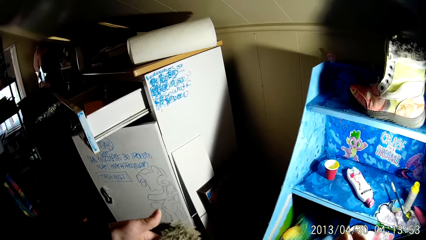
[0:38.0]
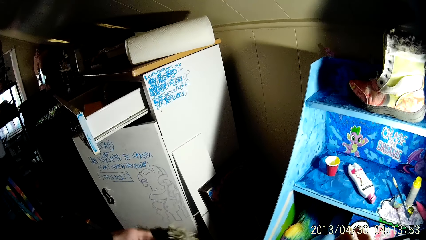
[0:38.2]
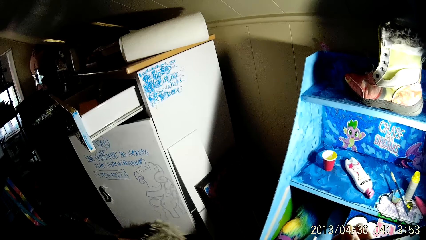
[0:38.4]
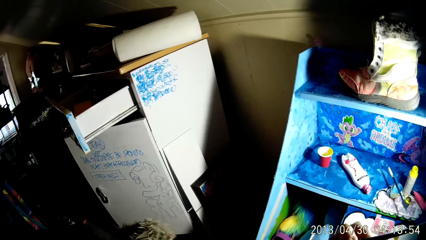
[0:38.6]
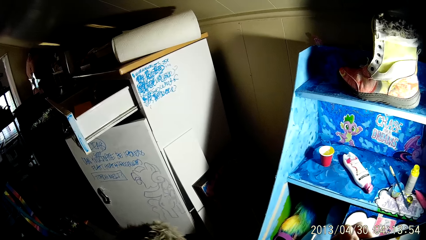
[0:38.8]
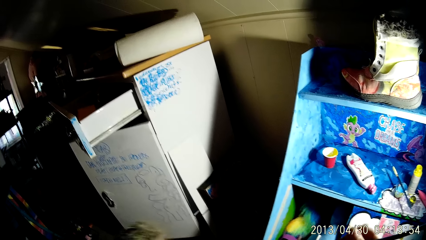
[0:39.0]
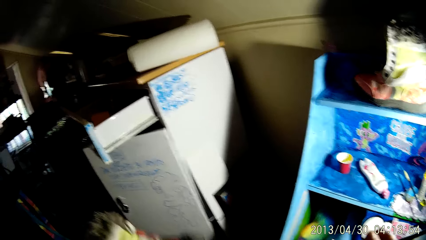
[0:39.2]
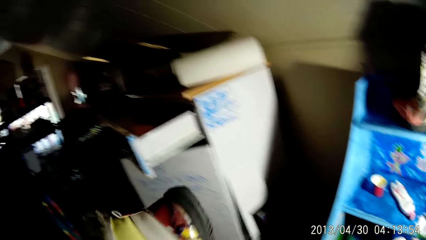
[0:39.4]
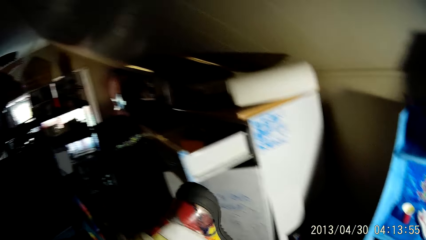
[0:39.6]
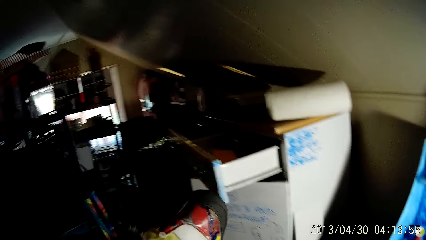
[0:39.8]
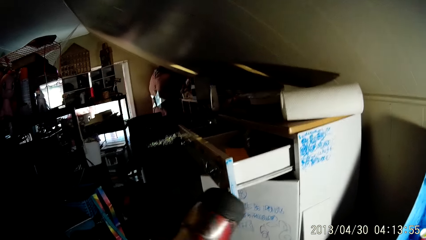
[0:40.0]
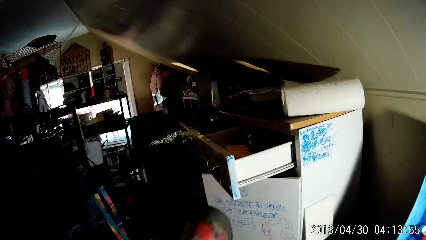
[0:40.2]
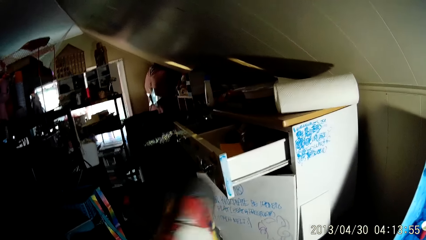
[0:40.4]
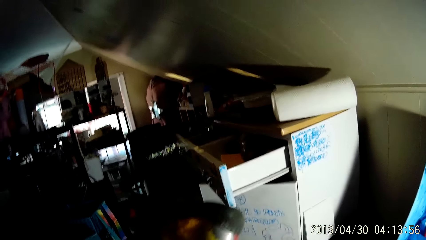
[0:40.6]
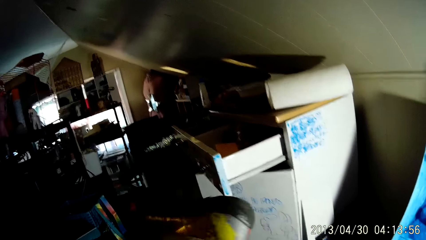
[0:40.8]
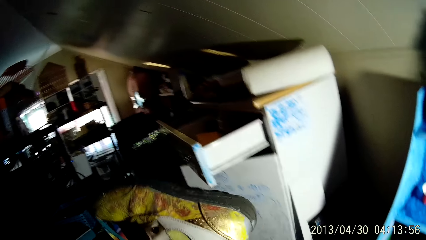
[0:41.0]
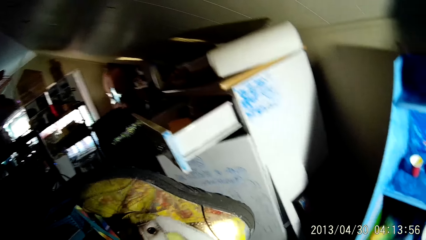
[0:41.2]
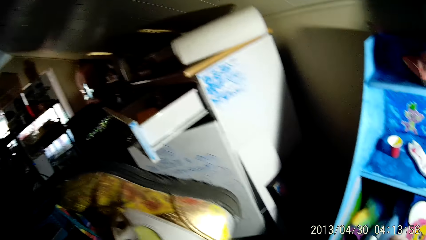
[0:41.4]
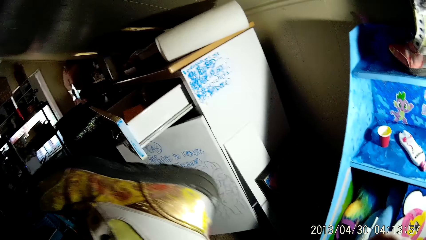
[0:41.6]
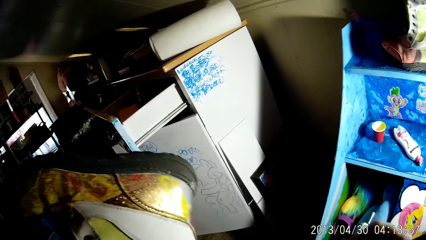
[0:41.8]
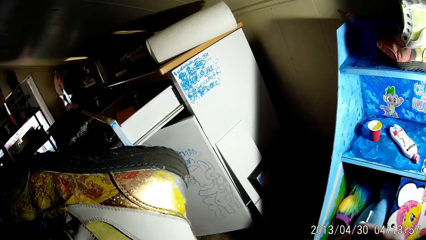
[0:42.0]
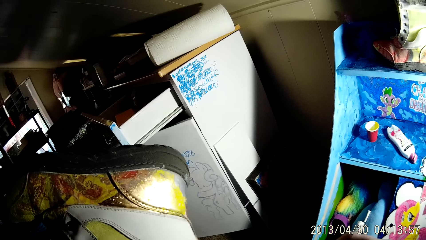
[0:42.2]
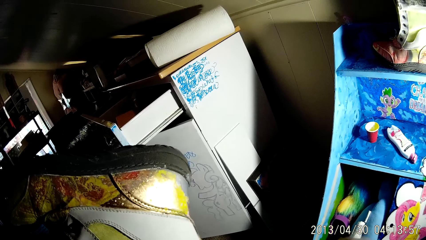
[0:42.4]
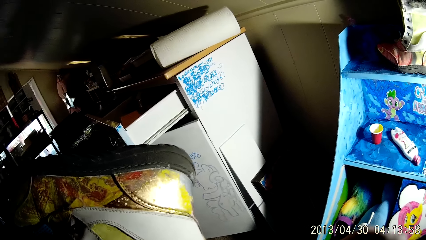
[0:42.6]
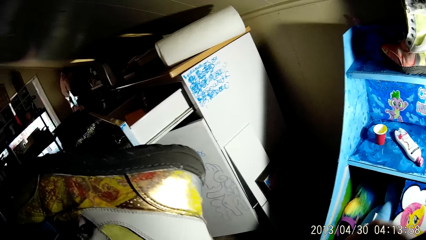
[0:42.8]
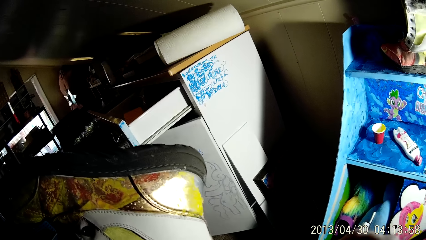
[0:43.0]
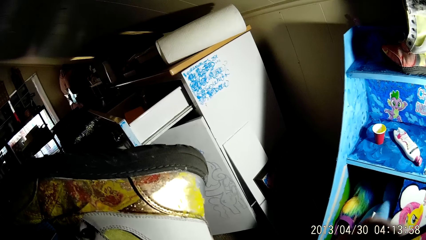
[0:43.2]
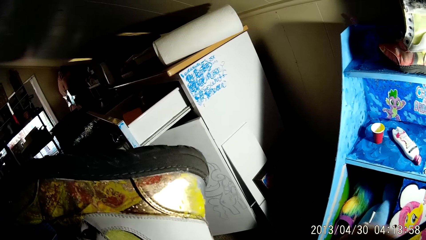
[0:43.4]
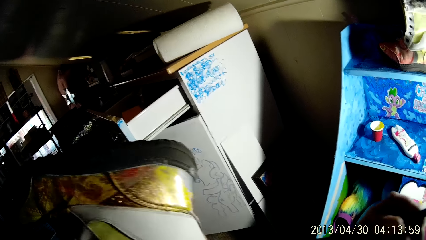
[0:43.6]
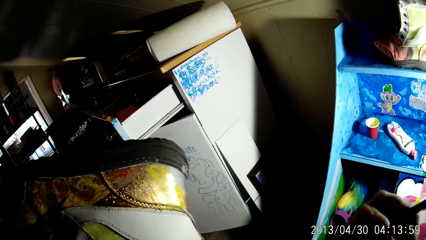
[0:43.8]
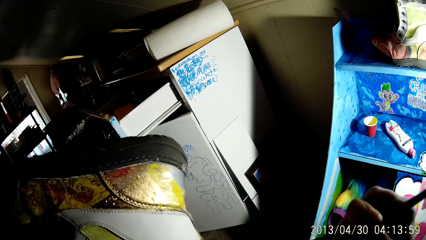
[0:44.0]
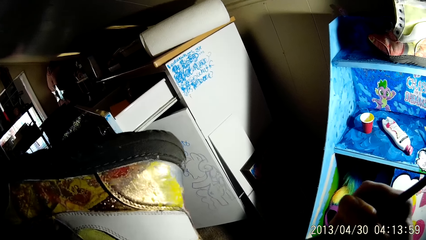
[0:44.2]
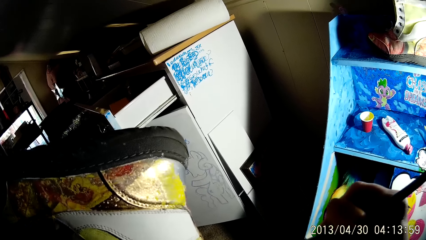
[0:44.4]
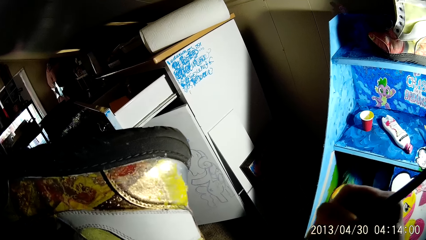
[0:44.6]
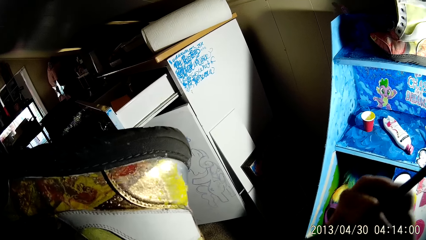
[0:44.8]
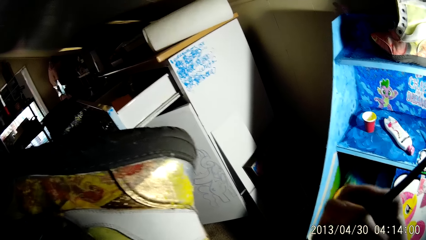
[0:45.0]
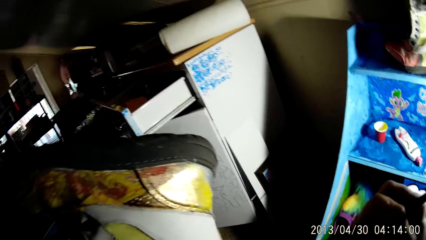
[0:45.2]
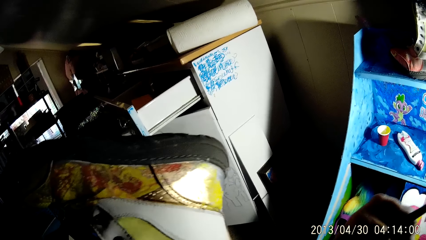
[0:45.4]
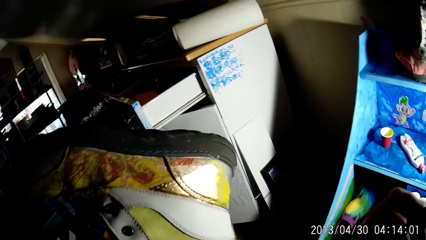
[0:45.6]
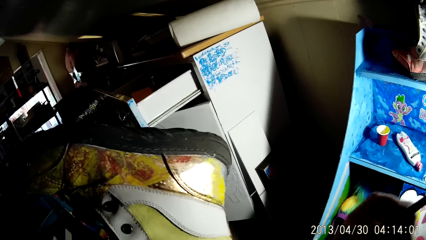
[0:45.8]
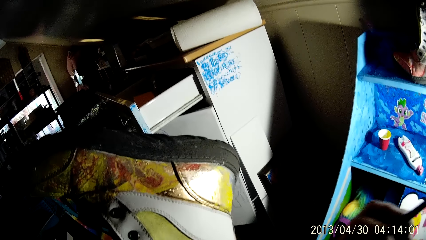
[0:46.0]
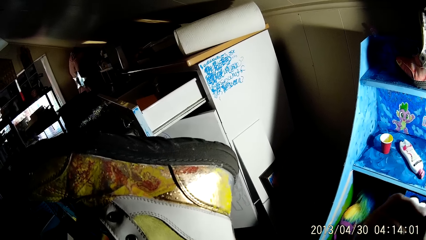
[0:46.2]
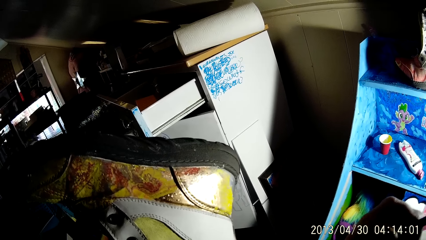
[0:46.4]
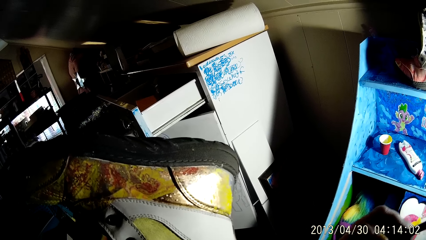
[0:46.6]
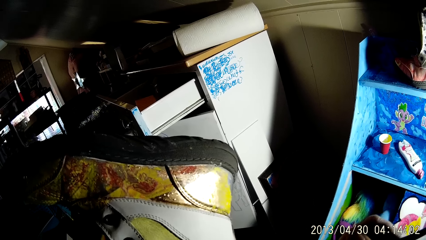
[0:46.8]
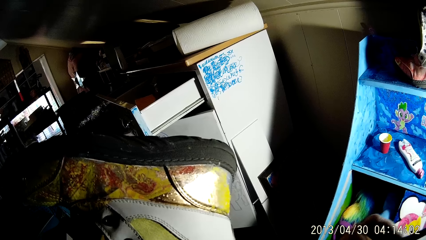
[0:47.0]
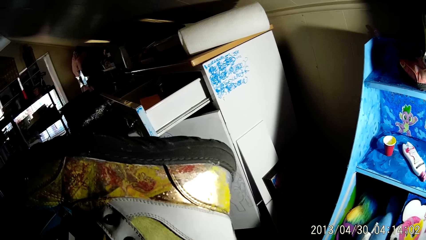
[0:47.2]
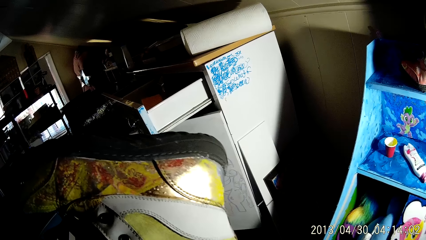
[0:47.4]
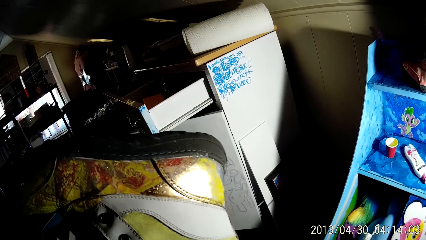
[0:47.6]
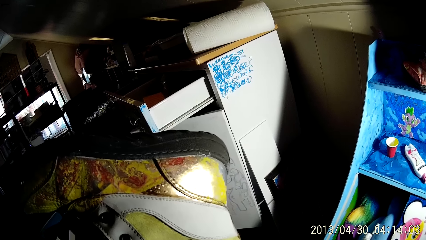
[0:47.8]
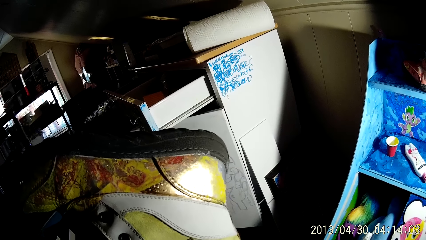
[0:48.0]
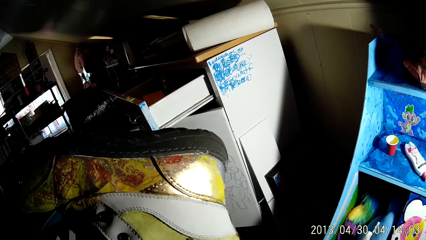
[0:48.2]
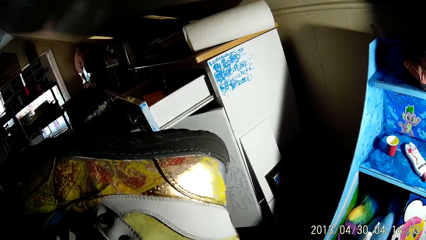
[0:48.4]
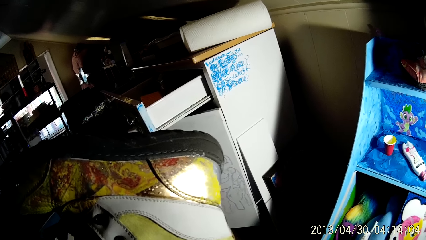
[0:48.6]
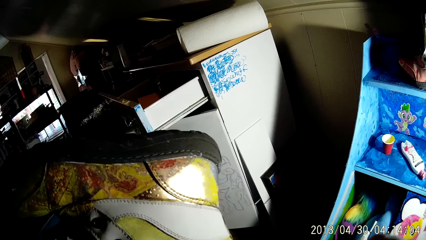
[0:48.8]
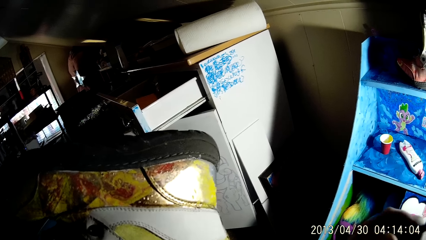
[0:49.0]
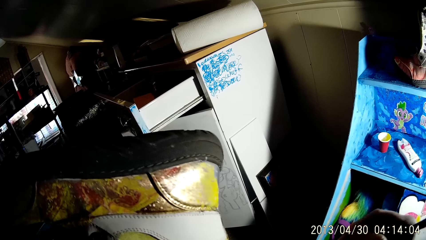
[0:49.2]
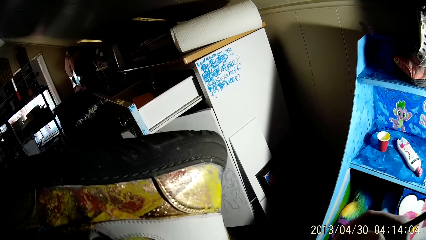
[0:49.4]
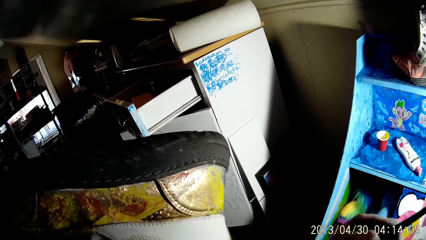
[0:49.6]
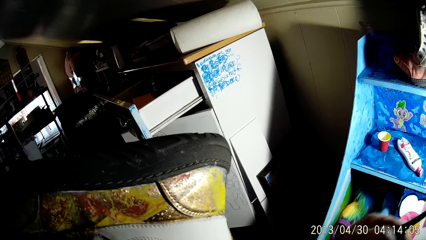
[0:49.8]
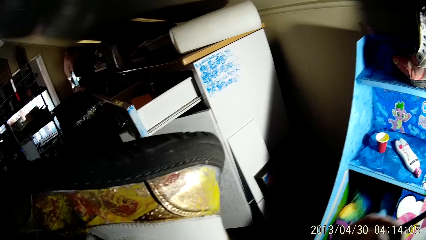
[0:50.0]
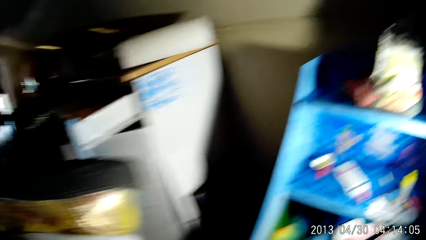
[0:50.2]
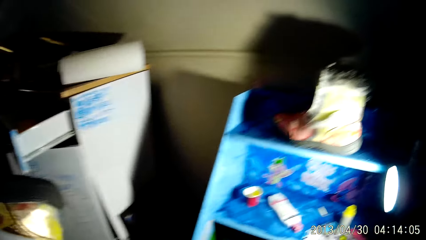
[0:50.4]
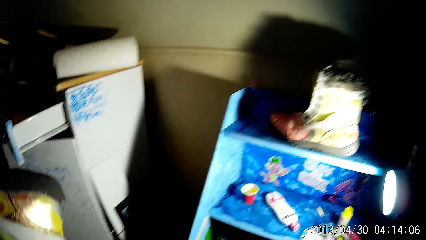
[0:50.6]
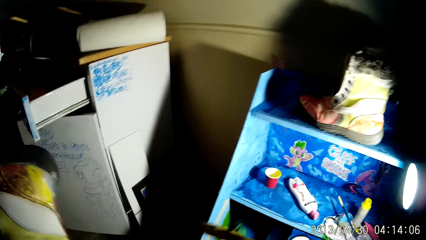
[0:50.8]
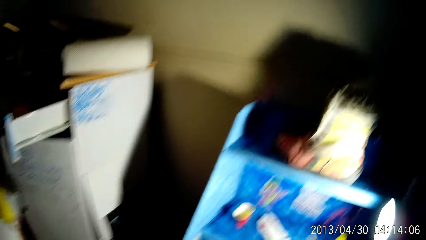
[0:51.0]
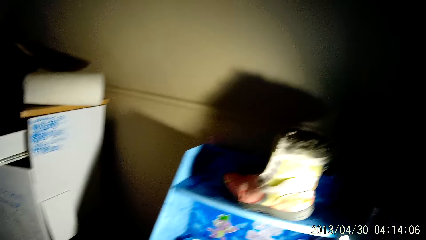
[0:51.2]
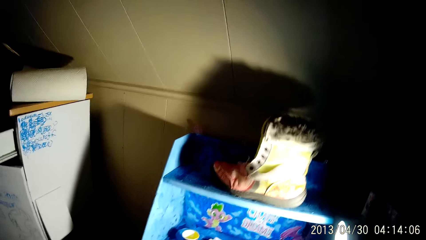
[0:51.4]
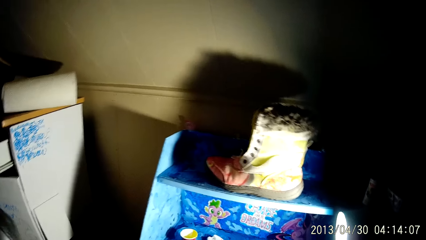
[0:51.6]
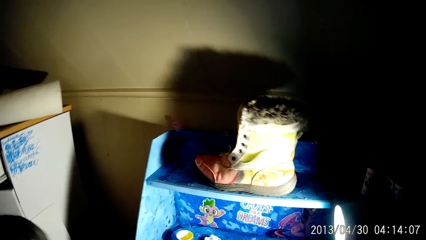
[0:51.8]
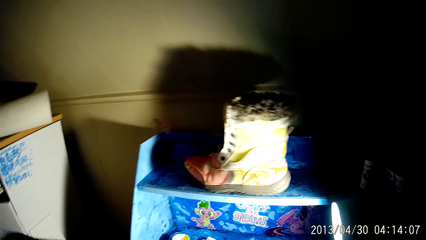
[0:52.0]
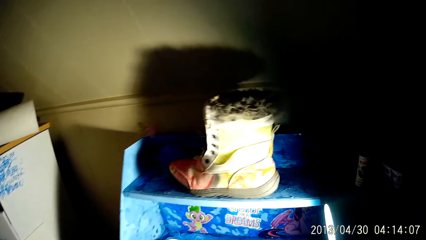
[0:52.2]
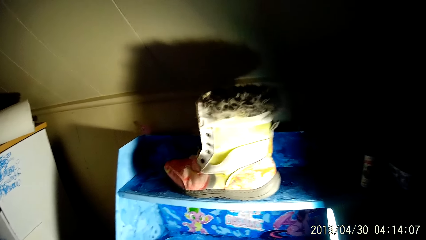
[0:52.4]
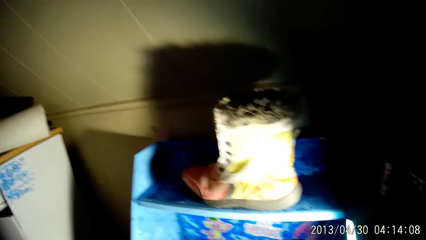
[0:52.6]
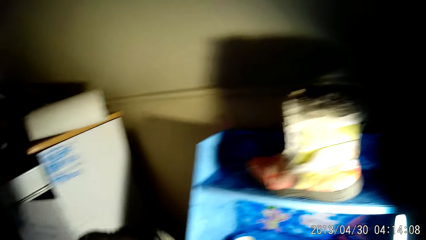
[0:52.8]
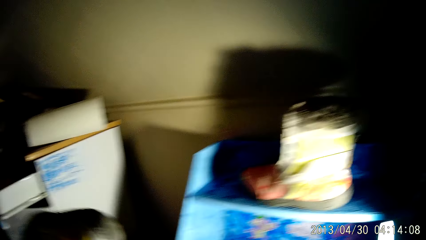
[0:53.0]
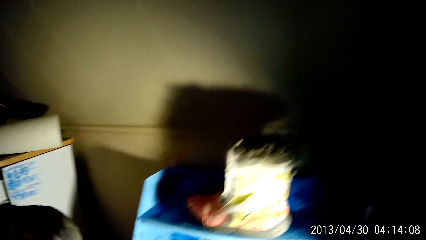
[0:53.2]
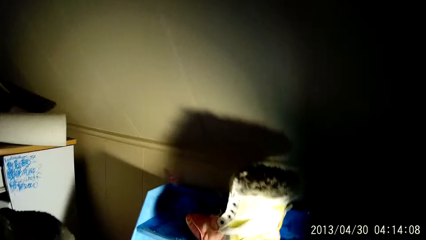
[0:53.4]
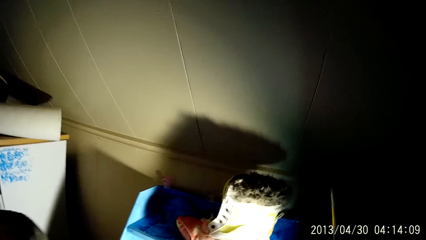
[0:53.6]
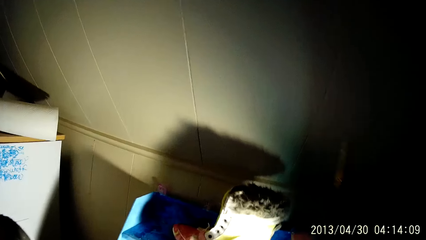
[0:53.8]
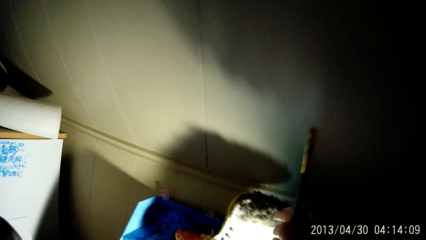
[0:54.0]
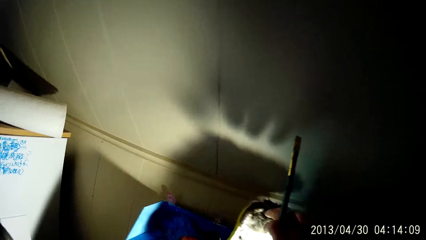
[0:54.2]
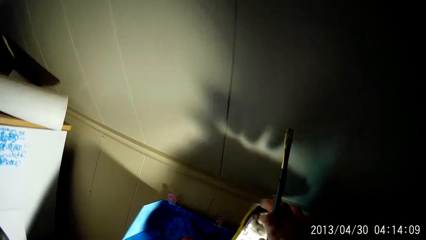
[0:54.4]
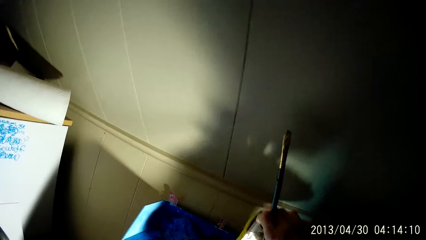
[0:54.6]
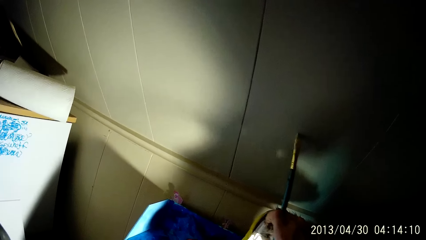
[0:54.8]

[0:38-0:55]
The camera wearer holds the boot up. He turns the boot in his left hand. He paints the boot with the brush in his right hand. He looks at the boot.
